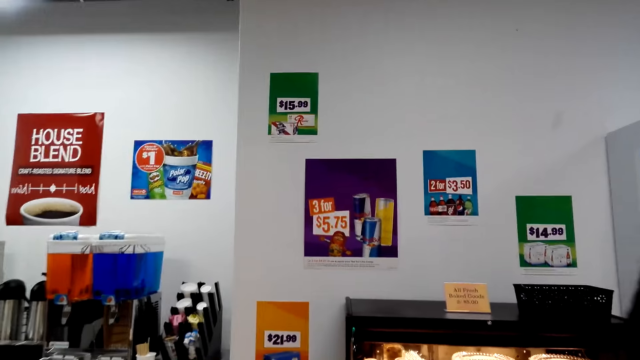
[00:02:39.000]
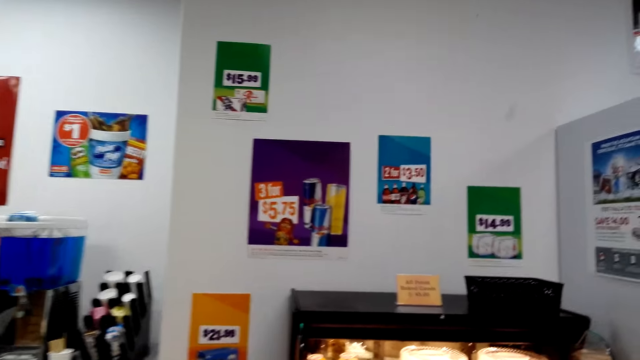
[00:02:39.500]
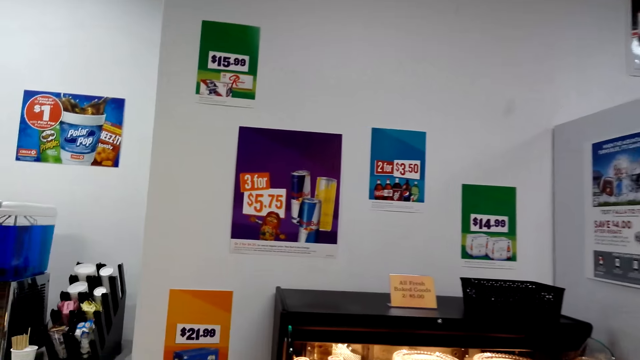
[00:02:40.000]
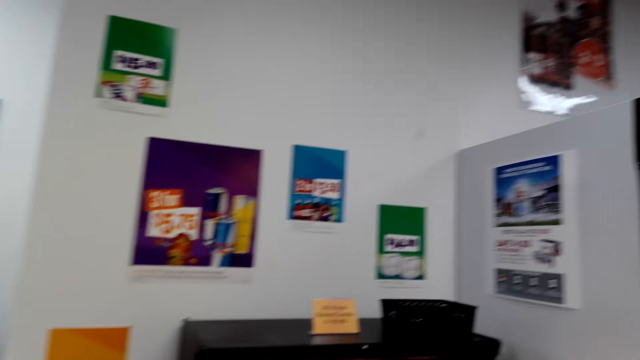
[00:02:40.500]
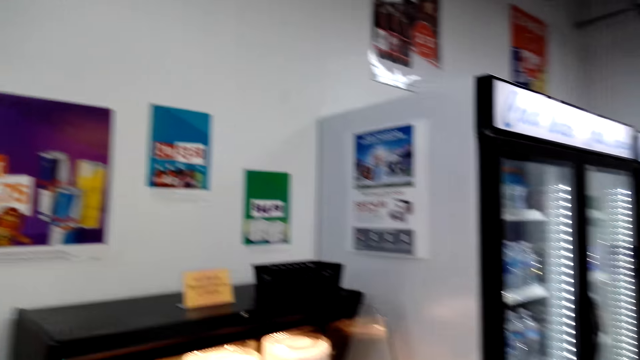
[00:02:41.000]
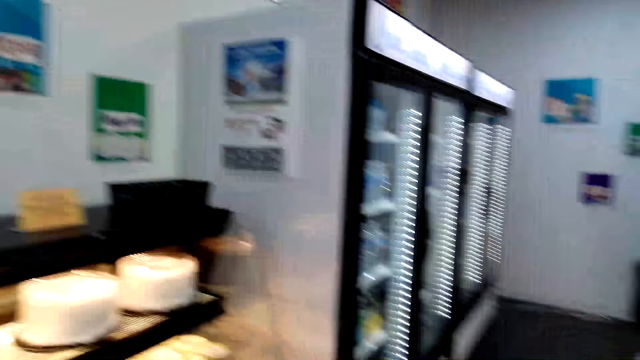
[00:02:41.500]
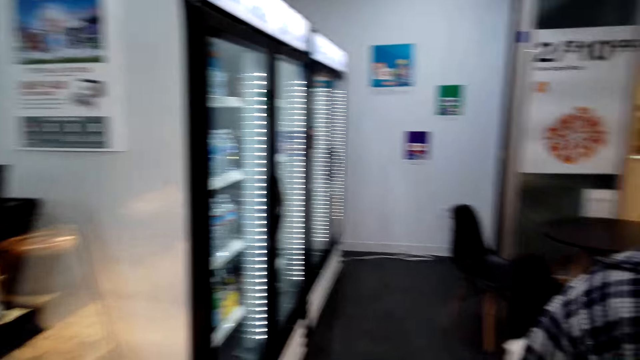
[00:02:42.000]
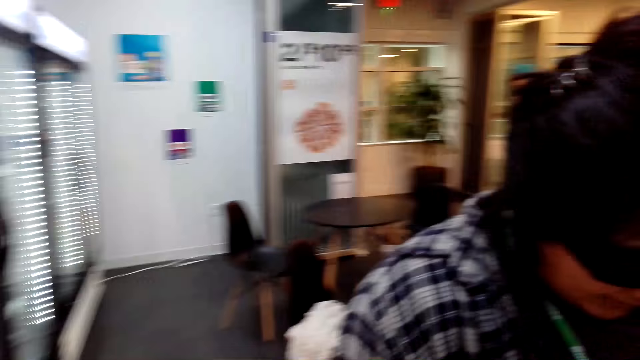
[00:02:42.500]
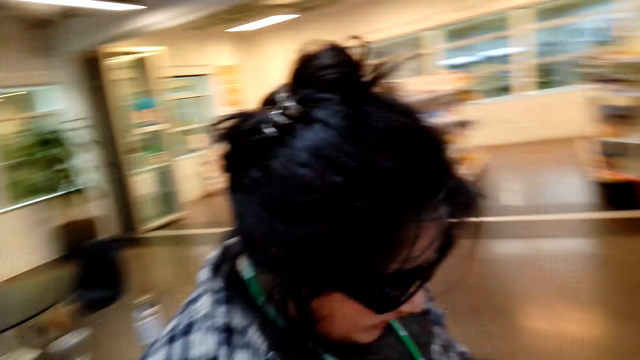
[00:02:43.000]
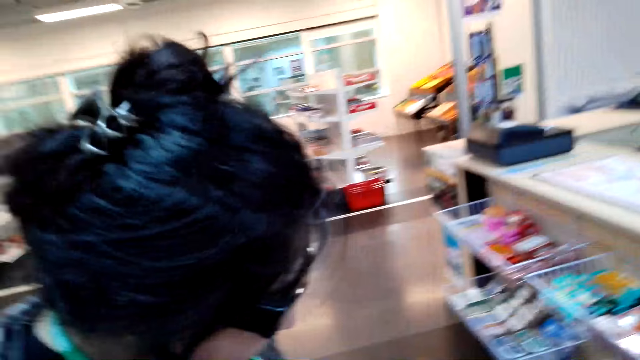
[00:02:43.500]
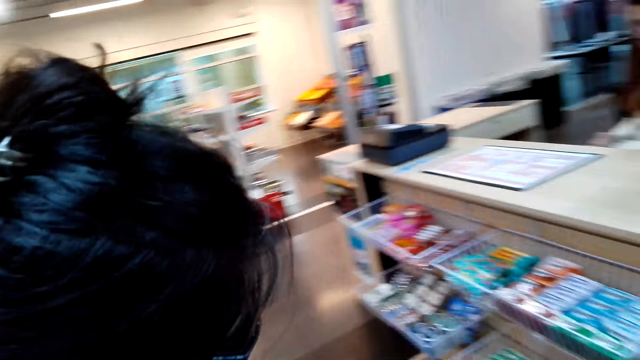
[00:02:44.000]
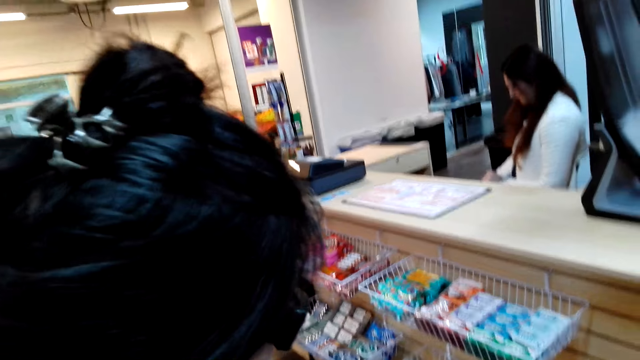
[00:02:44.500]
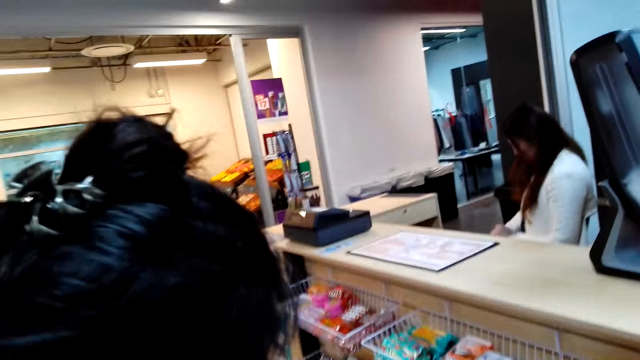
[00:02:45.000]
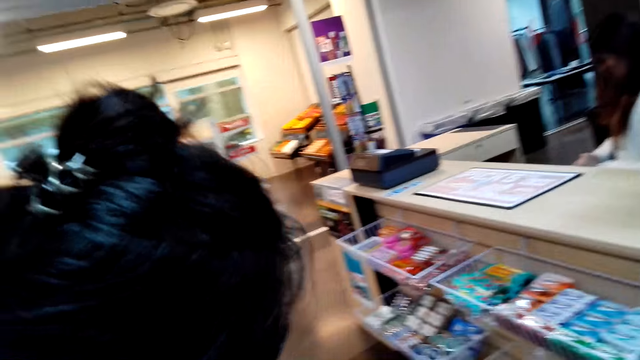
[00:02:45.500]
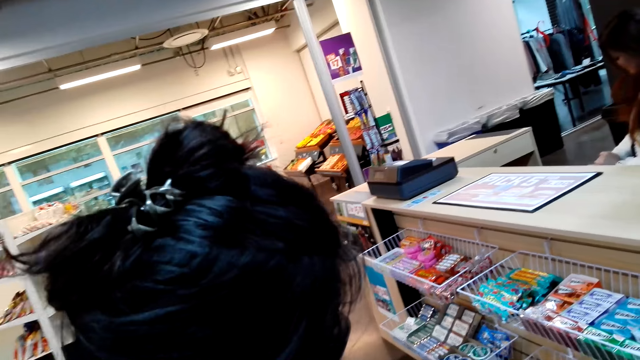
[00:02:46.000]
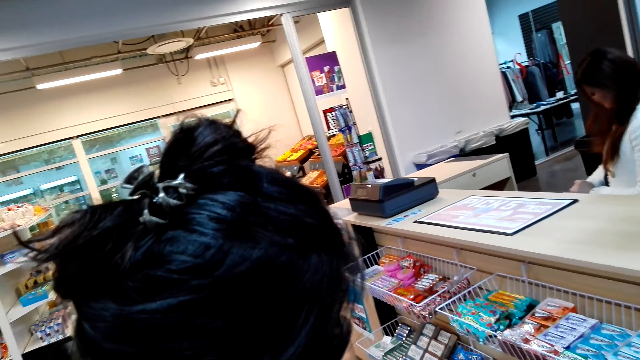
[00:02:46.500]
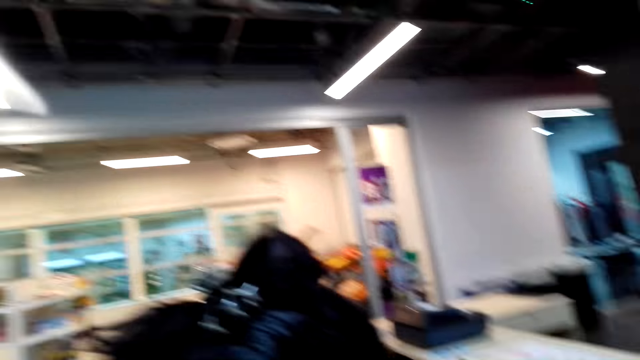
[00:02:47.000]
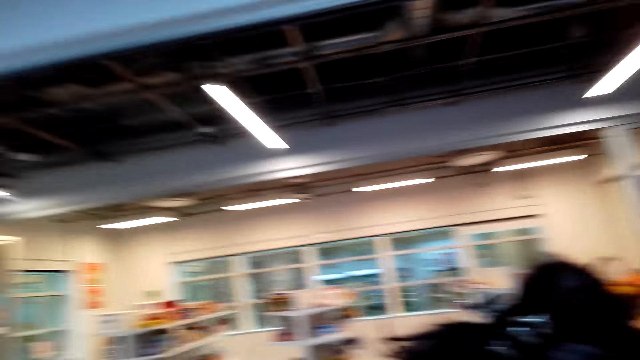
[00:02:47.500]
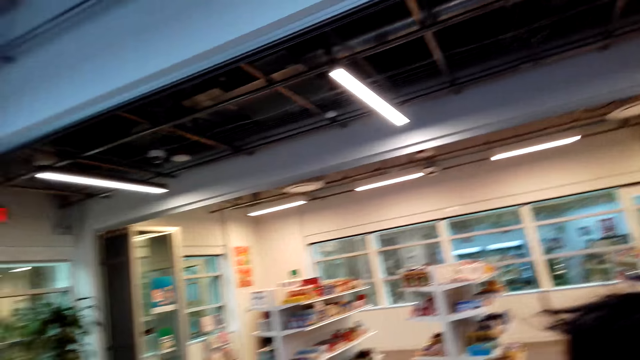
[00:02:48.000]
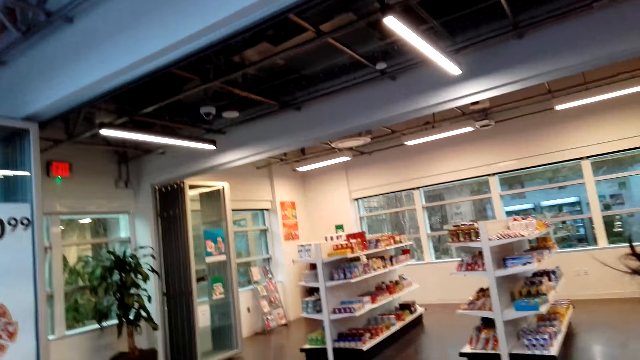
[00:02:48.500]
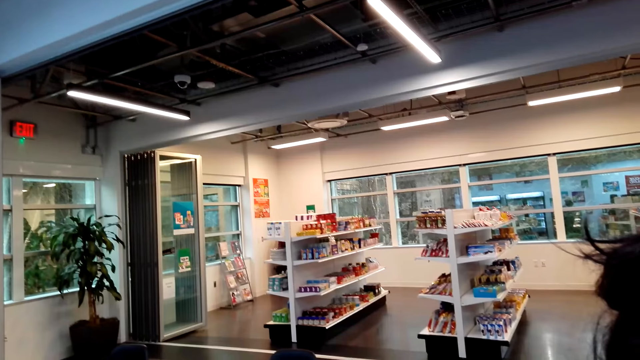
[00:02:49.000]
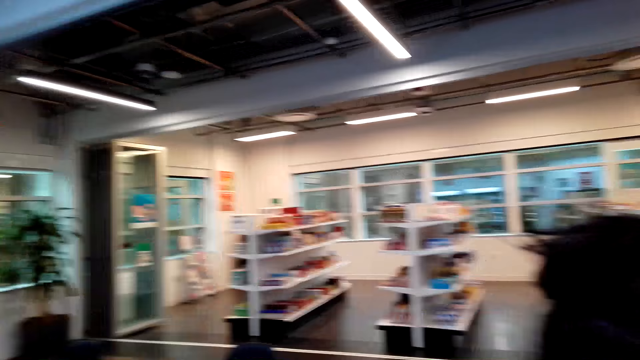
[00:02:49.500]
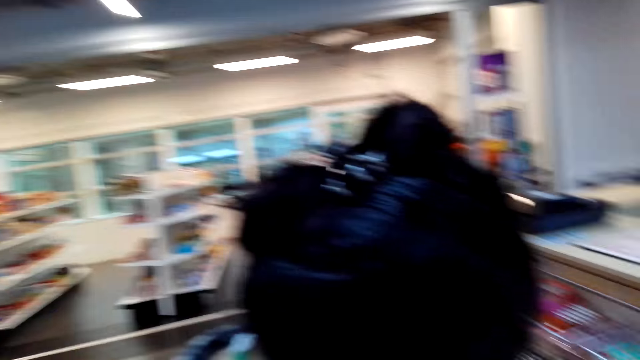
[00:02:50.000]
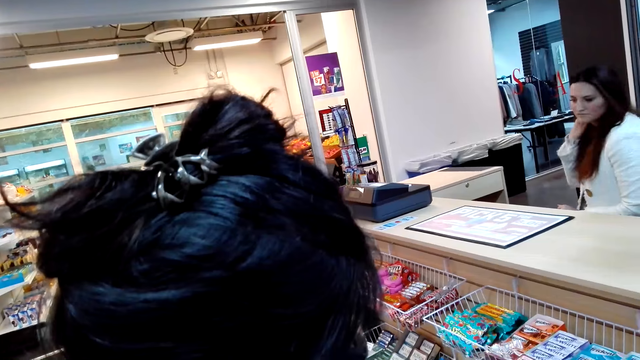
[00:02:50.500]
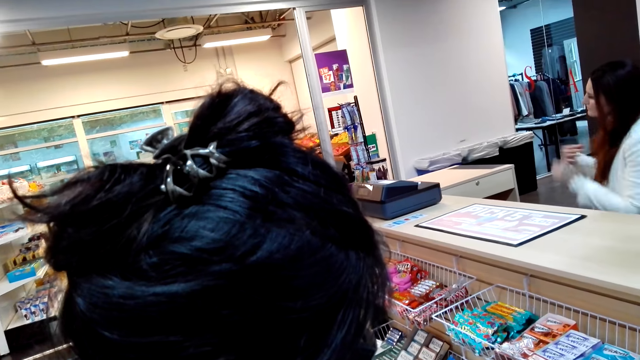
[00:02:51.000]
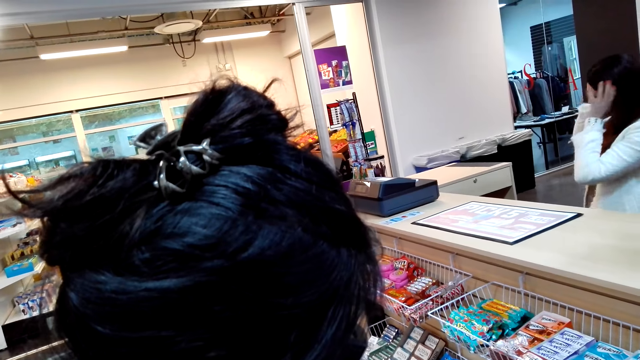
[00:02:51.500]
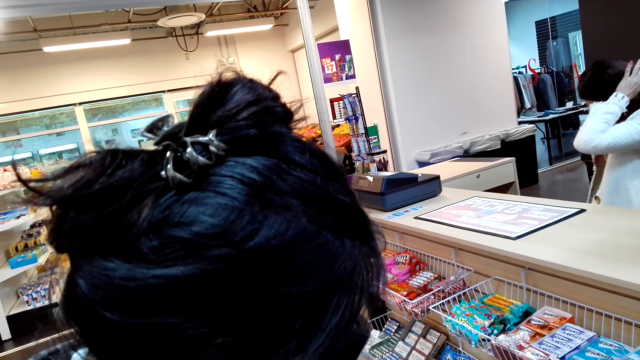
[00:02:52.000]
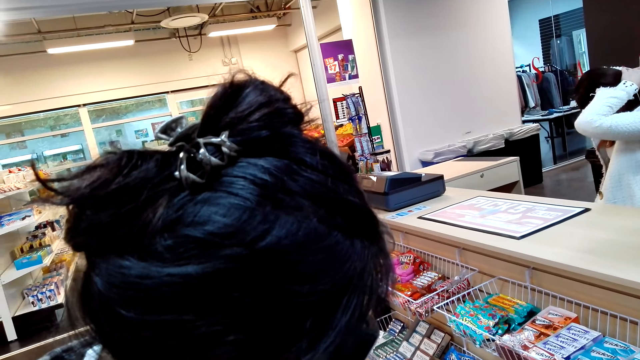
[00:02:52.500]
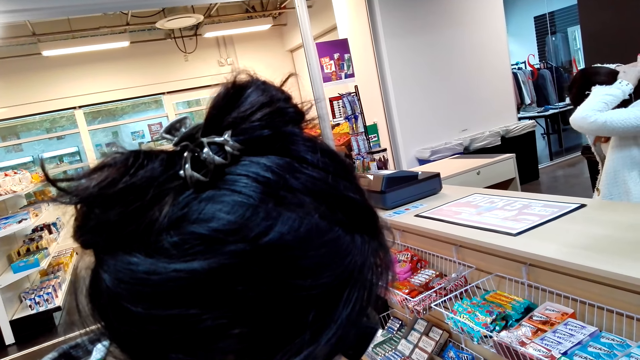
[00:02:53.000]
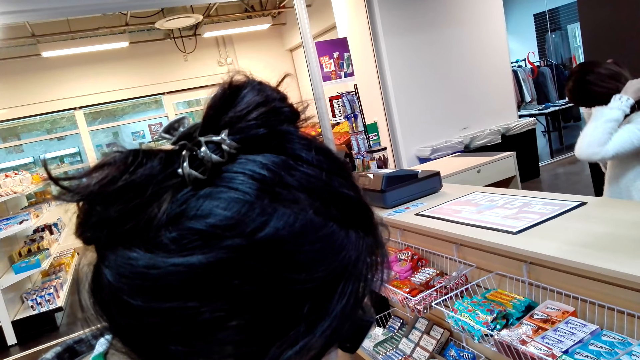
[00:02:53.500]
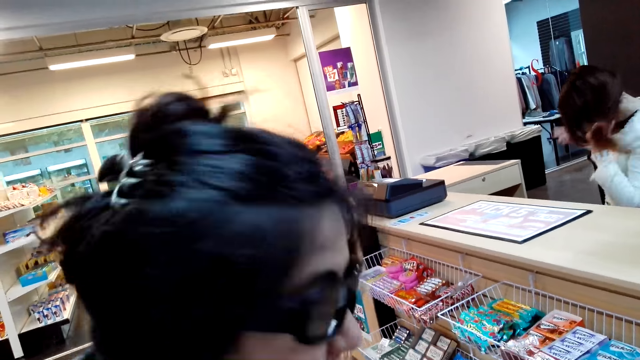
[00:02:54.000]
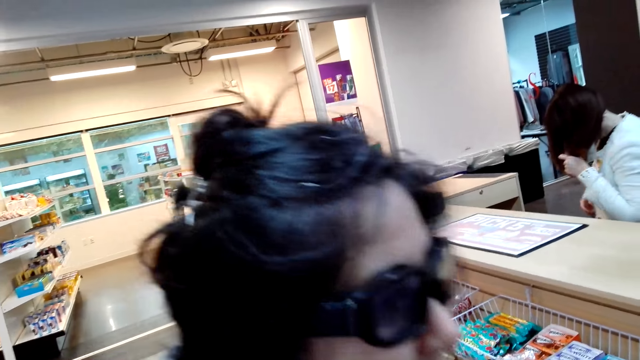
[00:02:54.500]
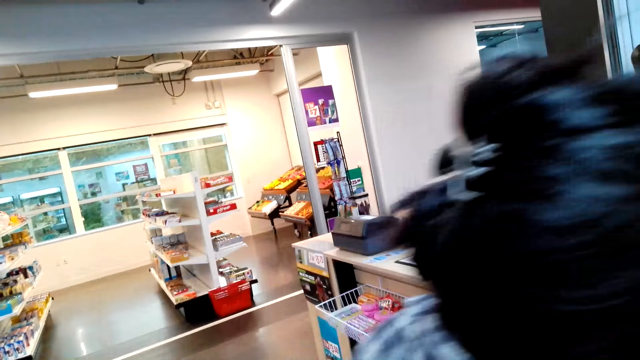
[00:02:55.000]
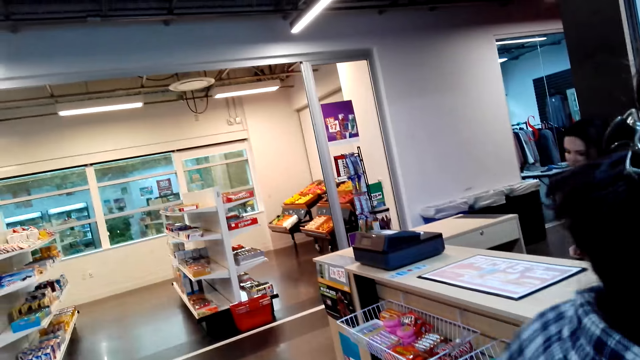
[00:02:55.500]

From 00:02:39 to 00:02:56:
The camera wearer looks around the supermarket. They walk around.

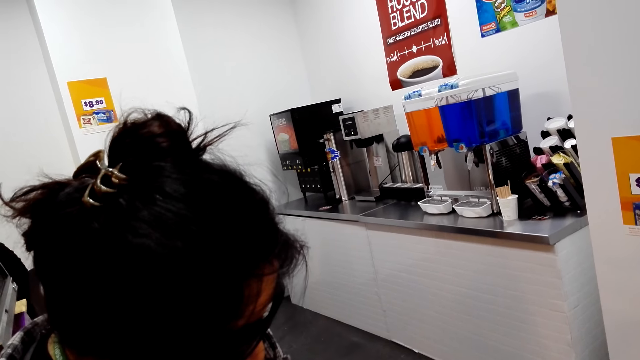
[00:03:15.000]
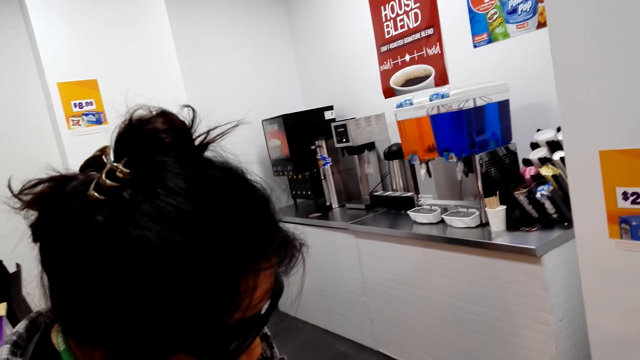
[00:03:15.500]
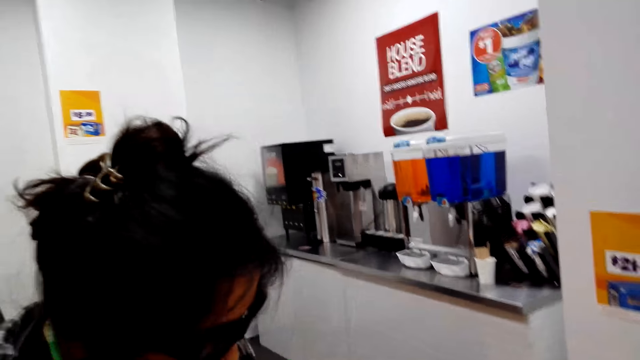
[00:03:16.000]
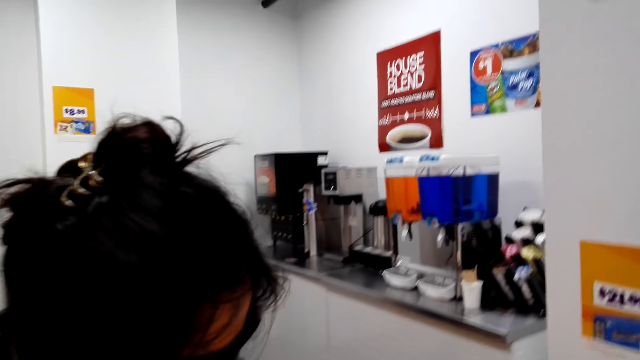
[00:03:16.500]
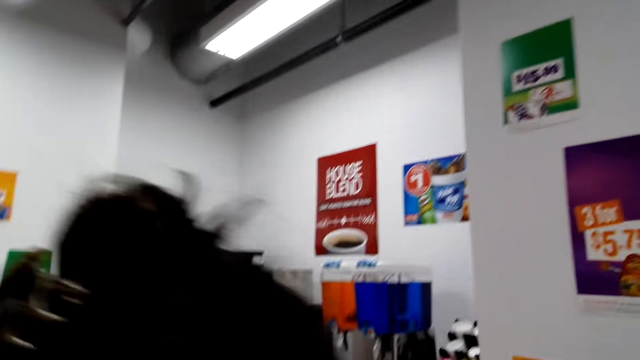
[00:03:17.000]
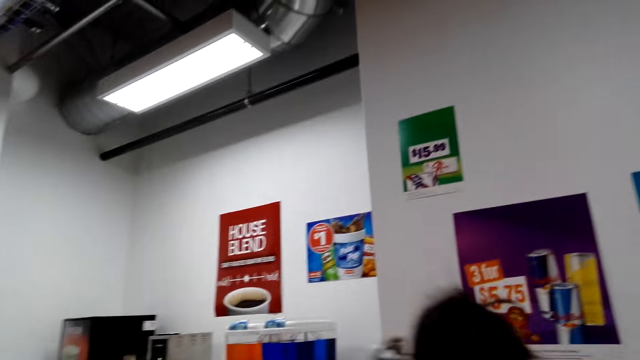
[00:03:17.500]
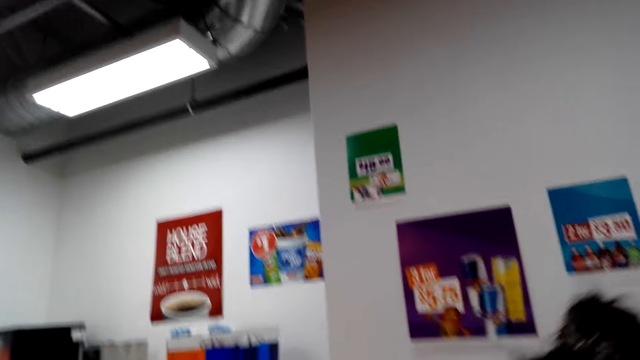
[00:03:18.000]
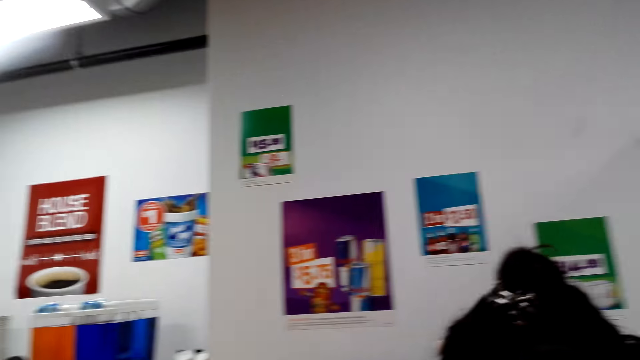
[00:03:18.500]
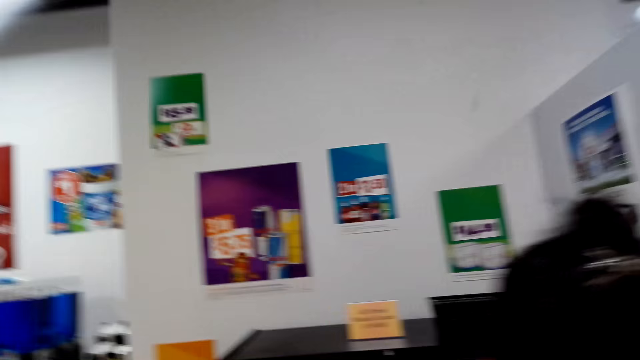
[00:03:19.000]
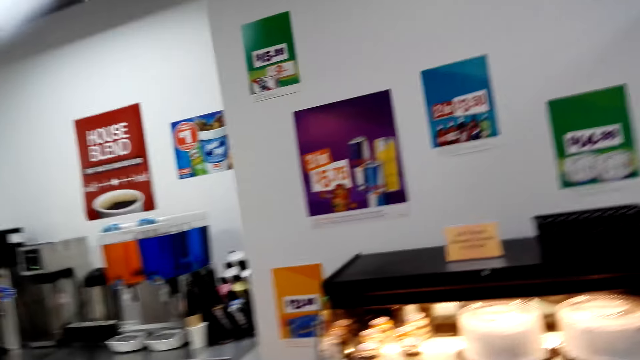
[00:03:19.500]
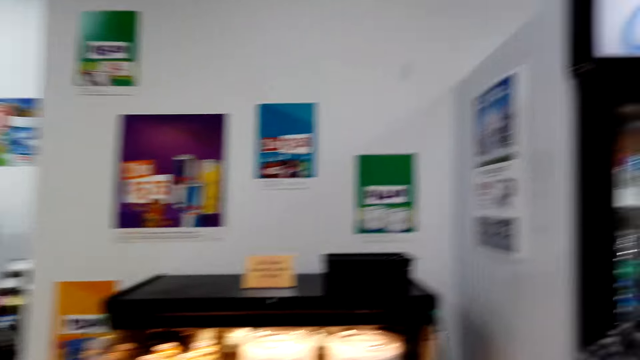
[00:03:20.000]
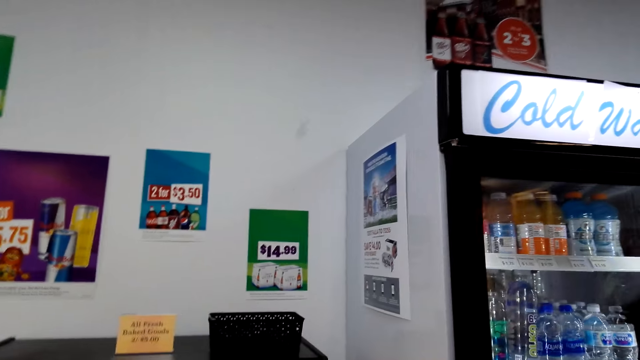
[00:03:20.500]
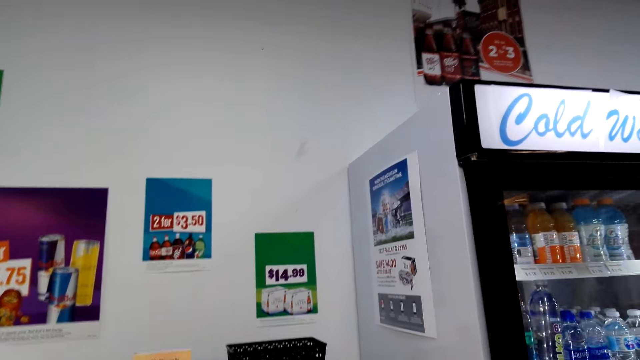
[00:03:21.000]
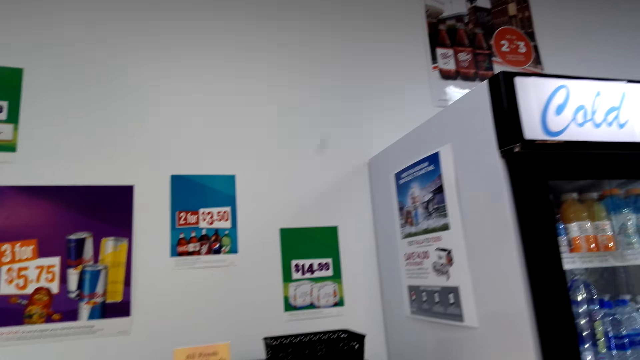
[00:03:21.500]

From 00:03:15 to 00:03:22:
The camera wearer interacts with the lady.
